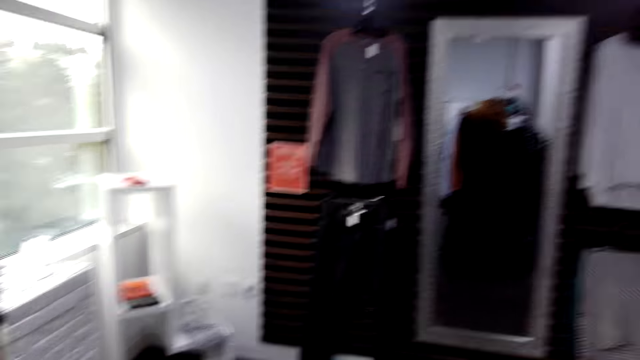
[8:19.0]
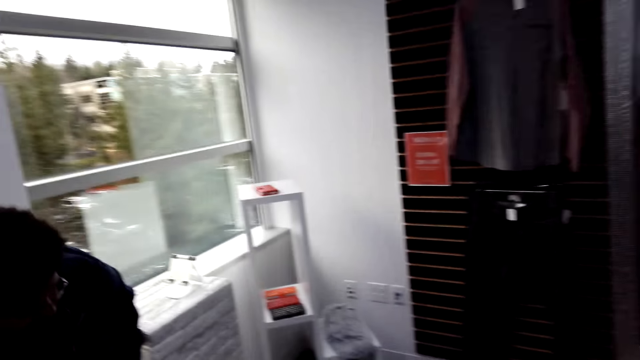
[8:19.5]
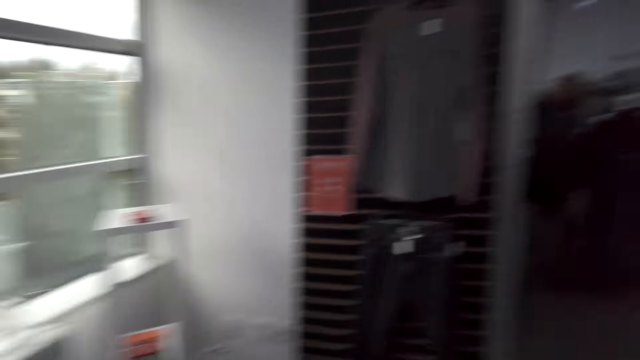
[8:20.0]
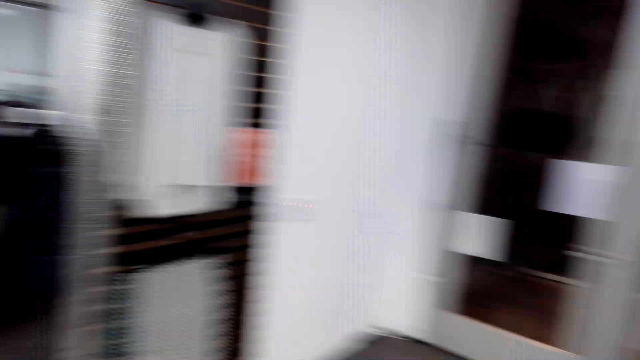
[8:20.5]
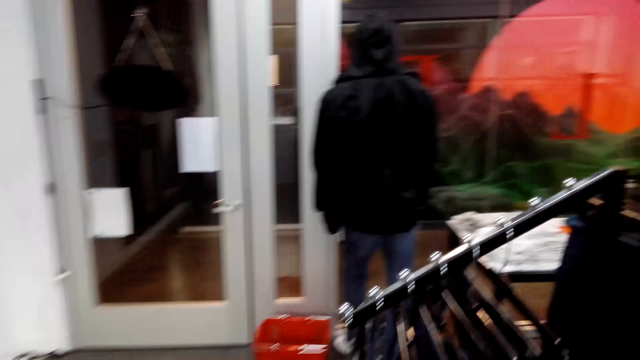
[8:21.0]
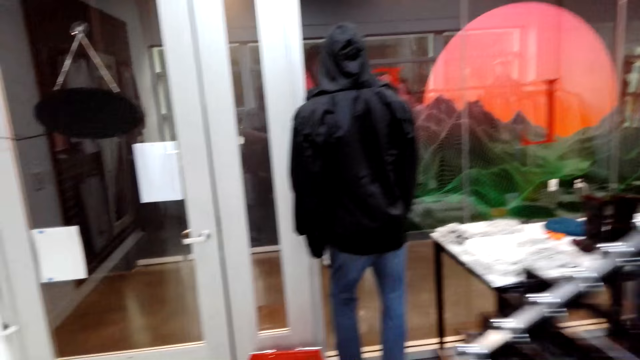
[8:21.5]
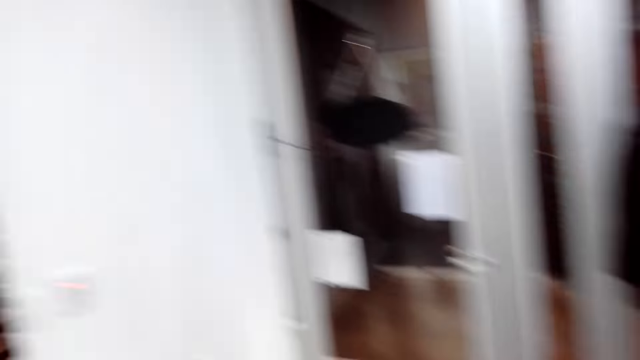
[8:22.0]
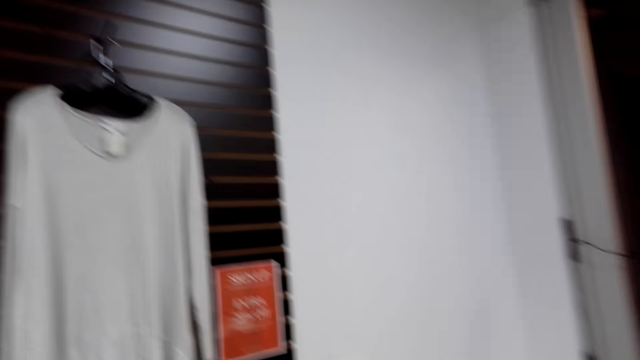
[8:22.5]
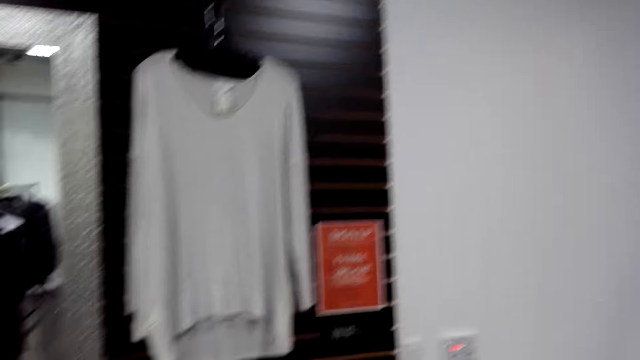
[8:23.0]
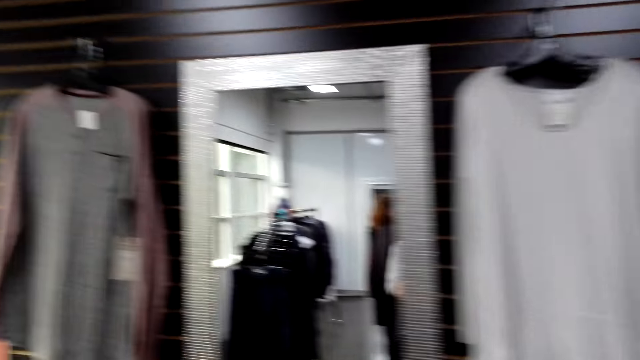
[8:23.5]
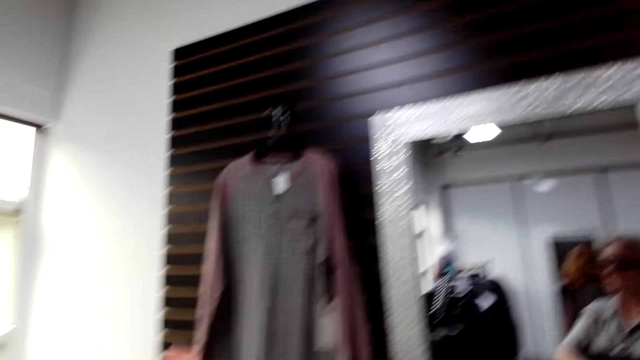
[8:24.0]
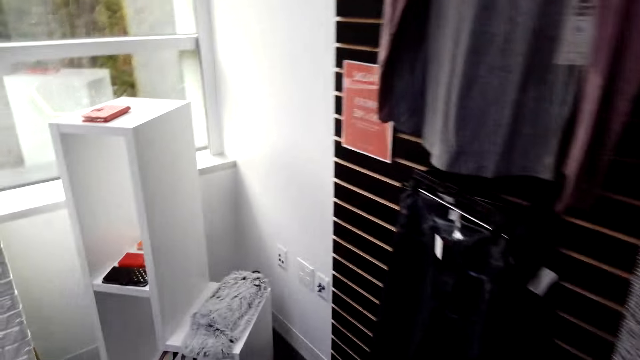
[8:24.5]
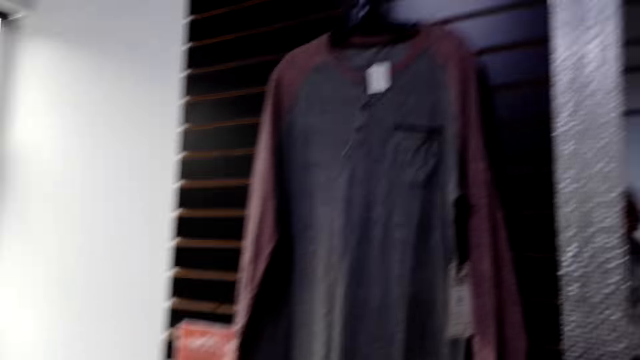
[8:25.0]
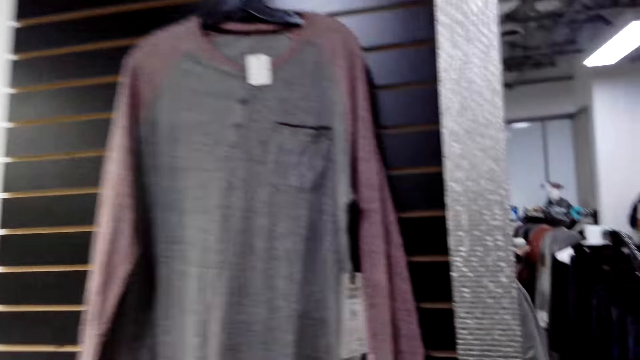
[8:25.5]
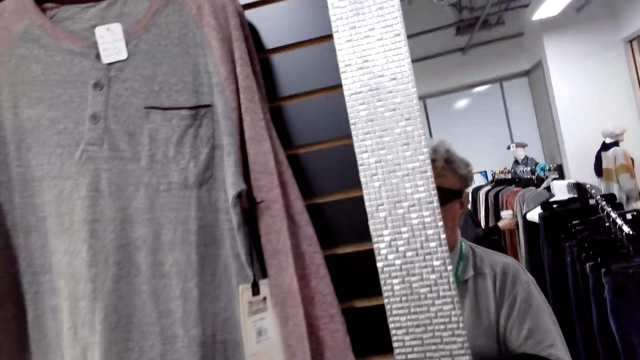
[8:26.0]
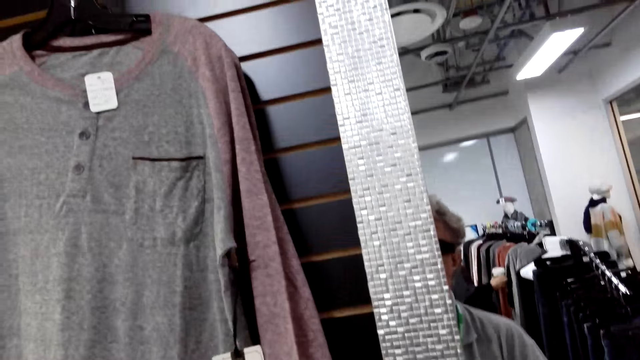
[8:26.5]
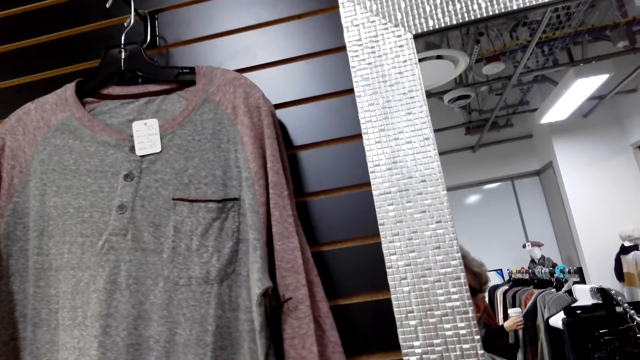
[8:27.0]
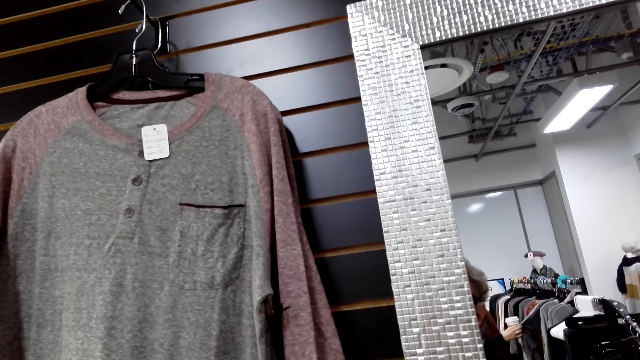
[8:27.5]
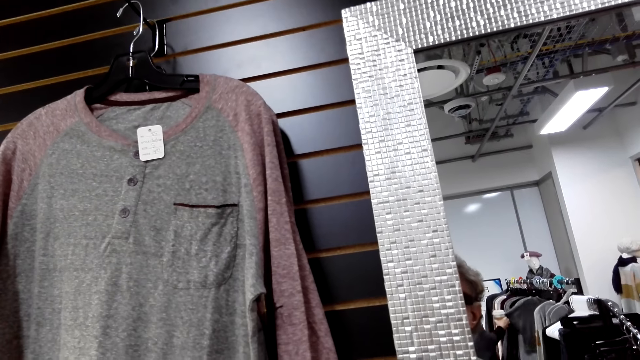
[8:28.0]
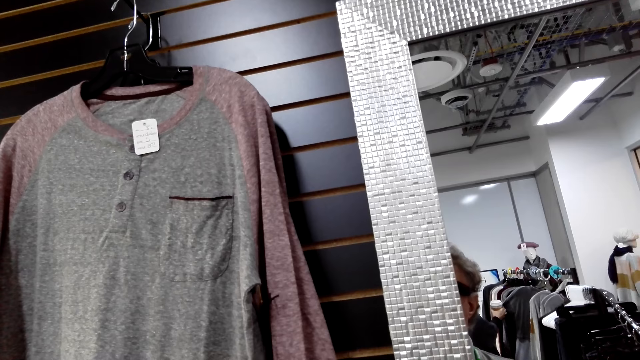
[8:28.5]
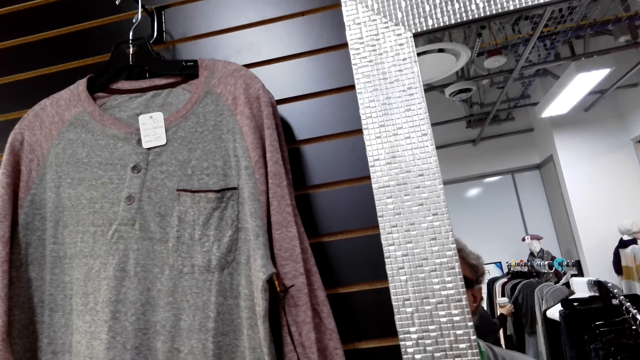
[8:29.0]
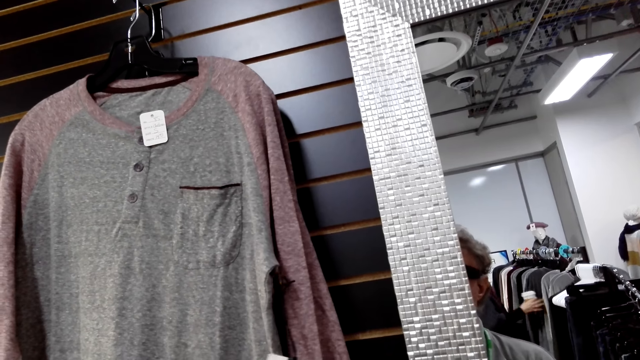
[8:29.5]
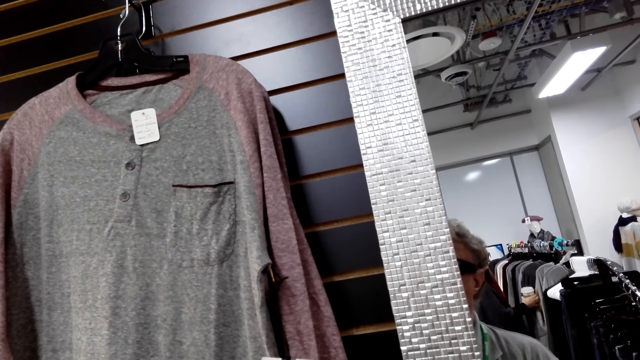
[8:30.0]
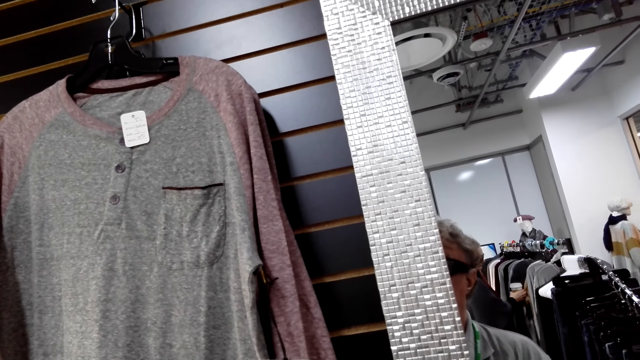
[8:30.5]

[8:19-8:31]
The camera wearer looks around. They walk around. They turn around. They walk around. They hold the cloth tag.

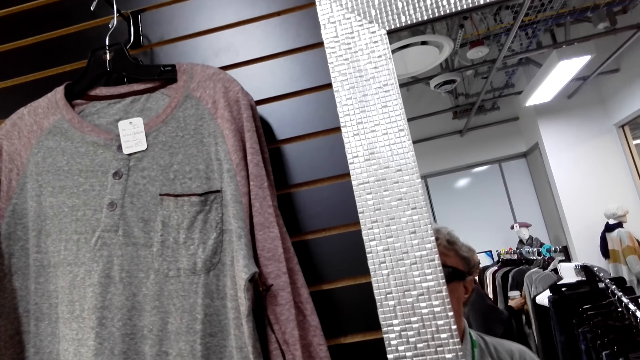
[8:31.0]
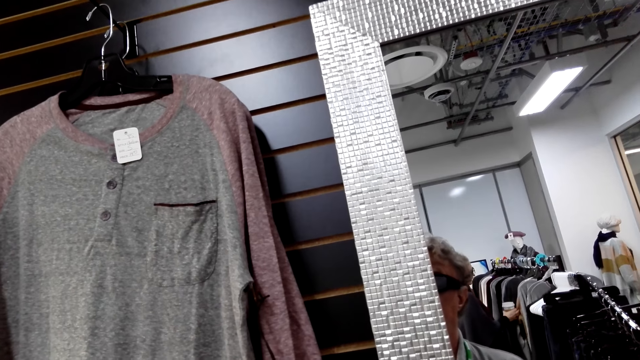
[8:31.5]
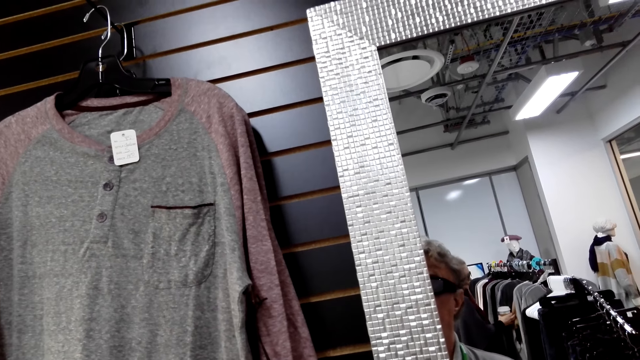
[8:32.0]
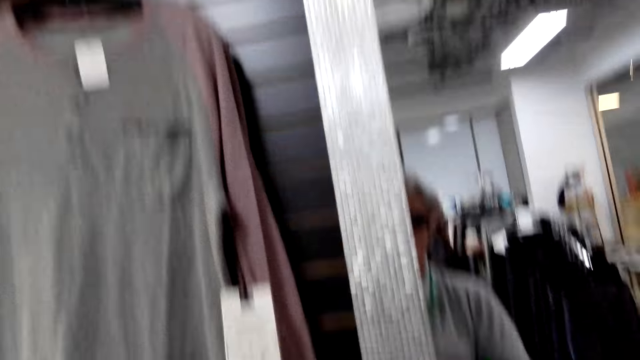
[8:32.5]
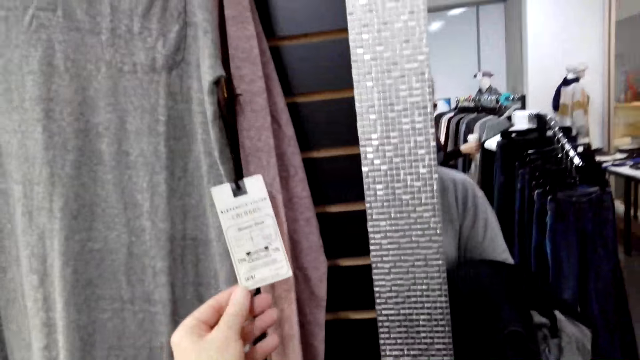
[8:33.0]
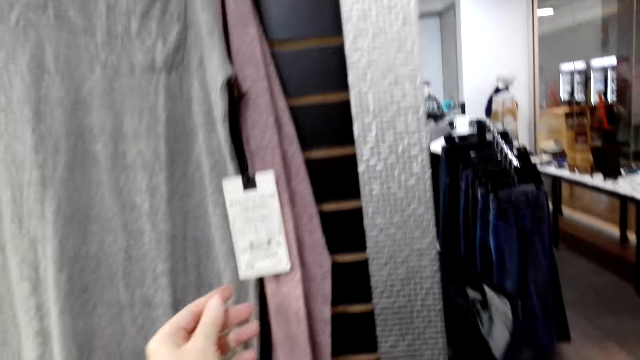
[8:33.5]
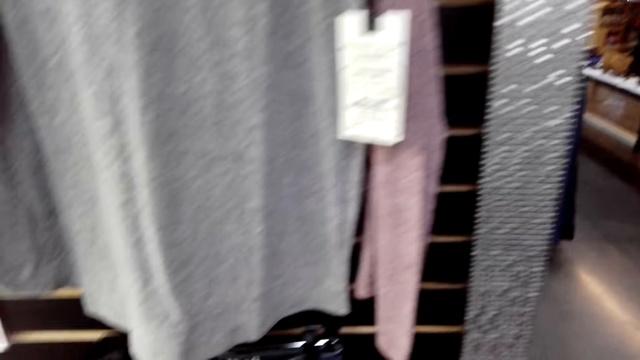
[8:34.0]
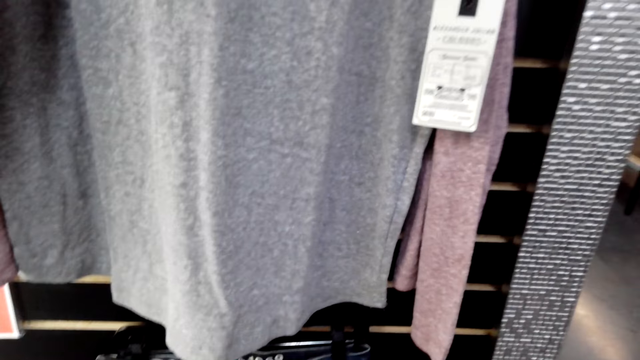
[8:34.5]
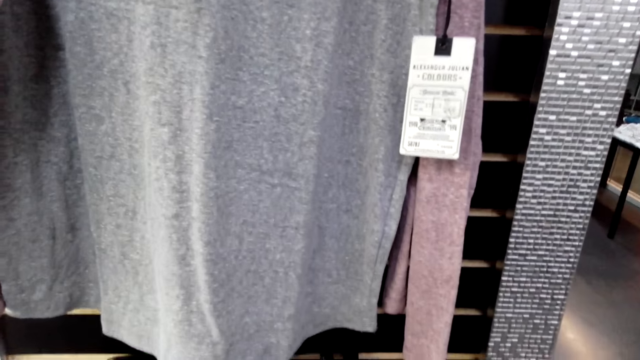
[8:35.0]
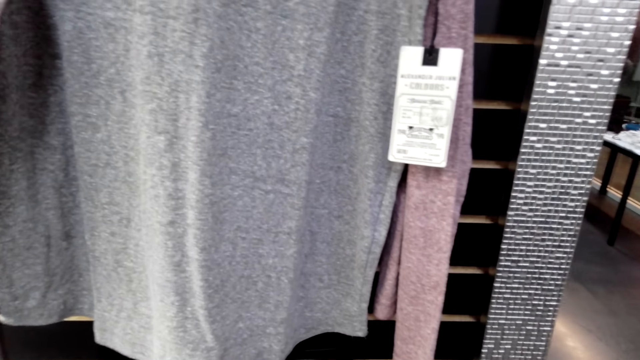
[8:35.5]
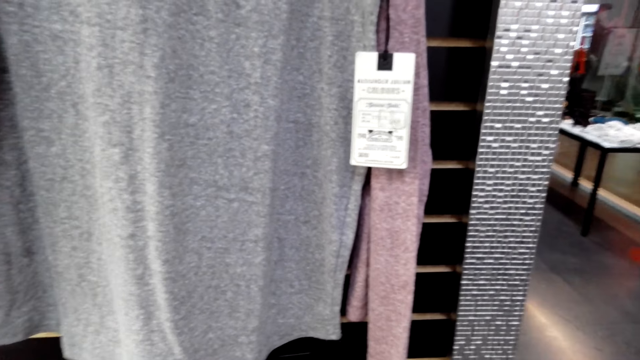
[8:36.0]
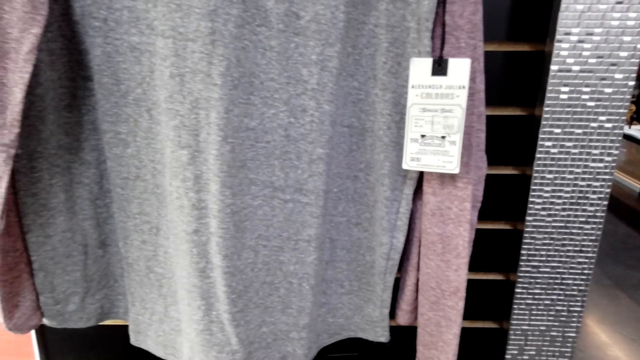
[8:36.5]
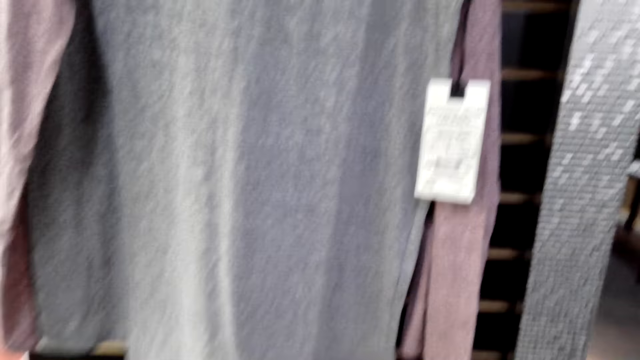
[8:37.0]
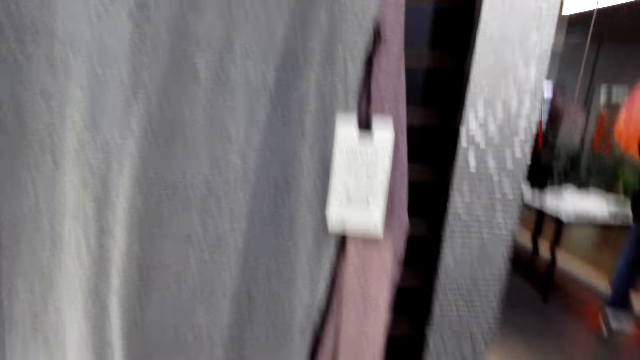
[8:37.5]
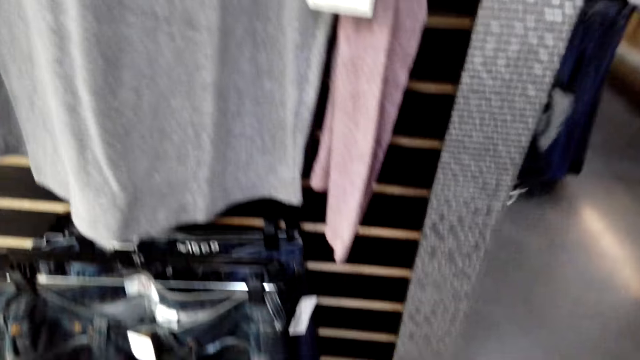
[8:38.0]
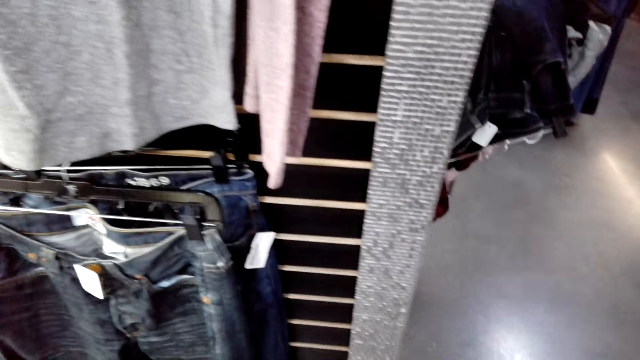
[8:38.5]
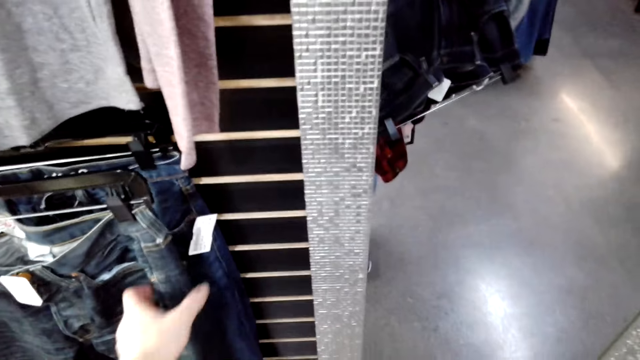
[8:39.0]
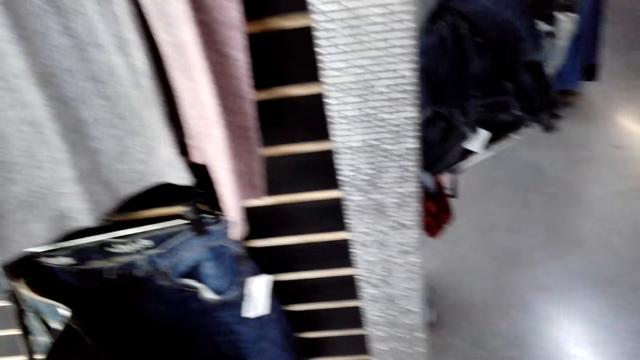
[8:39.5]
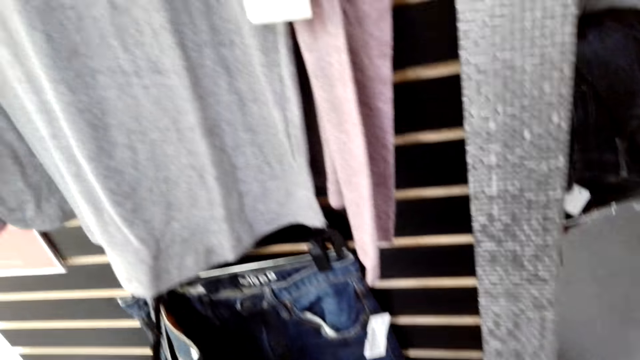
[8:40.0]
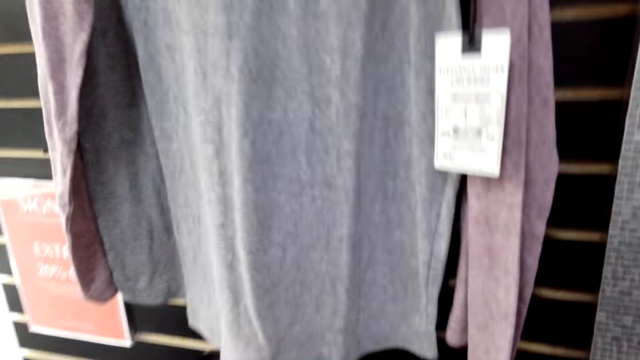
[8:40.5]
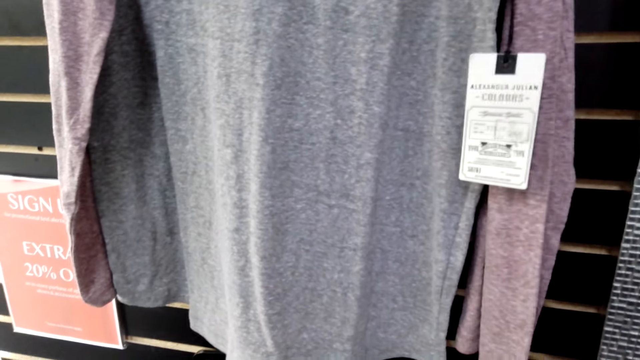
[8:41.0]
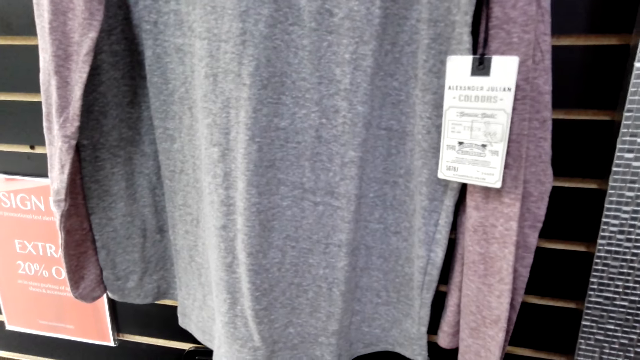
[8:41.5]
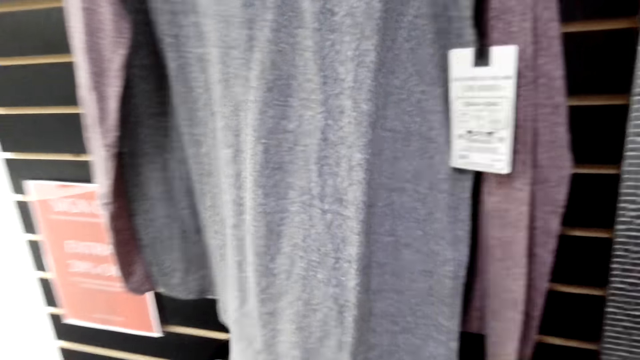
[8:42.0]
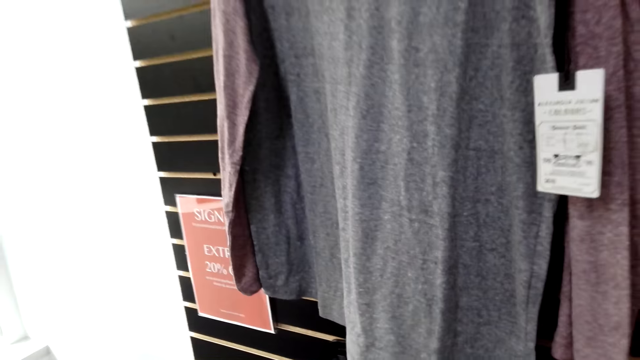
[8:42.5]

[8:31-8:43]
The camera wearer holds a cloth tag. They turn around. They look around. They hold a cloth on the hanger. They pick up the trouser. They turn around.
